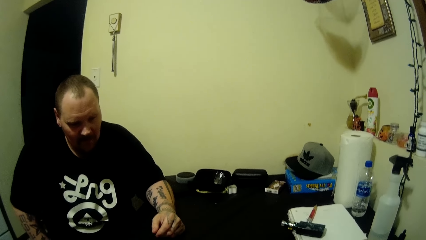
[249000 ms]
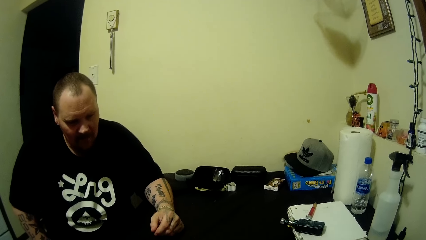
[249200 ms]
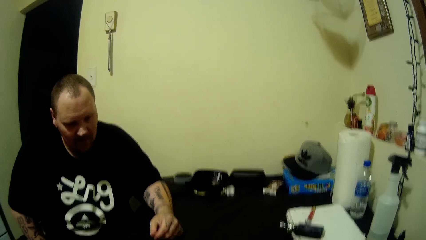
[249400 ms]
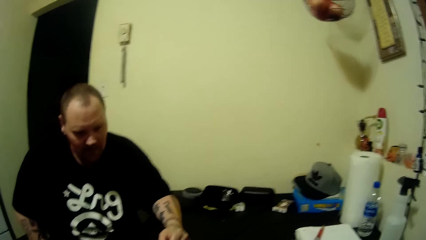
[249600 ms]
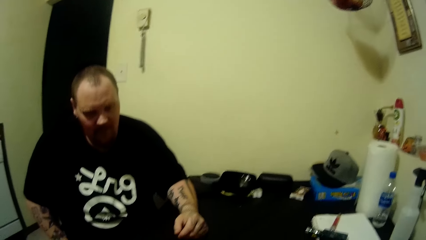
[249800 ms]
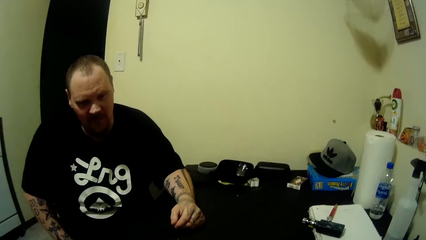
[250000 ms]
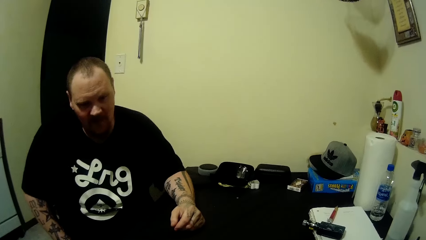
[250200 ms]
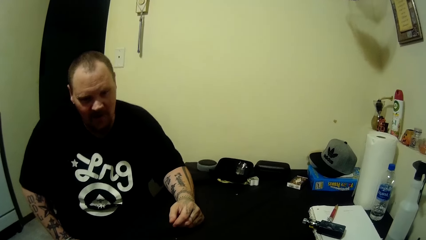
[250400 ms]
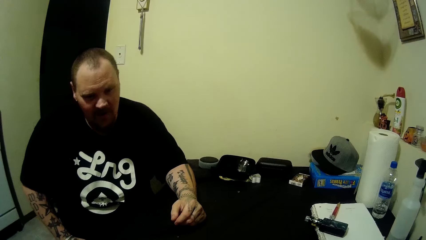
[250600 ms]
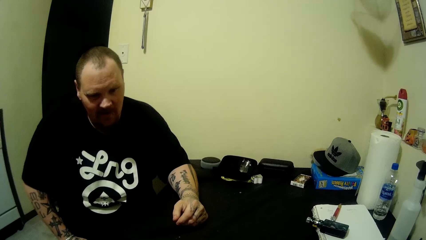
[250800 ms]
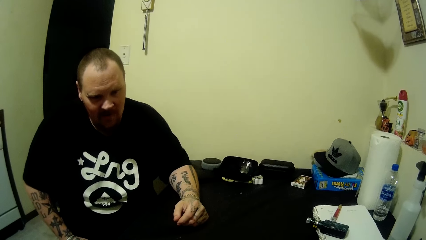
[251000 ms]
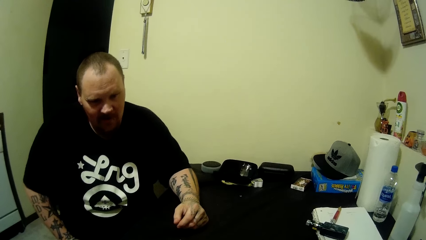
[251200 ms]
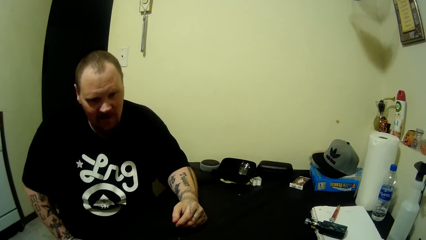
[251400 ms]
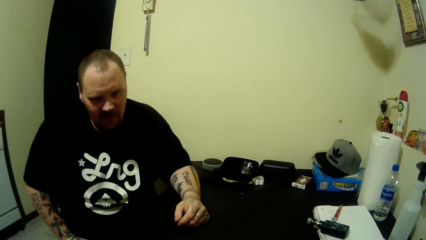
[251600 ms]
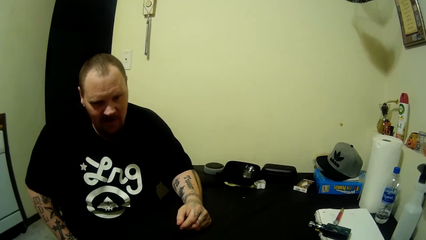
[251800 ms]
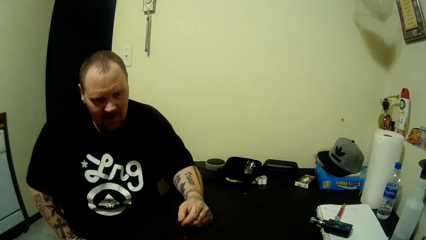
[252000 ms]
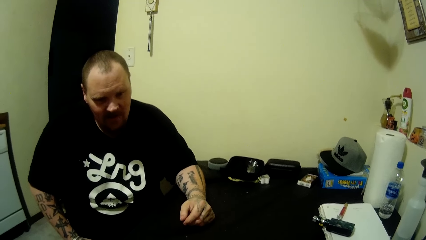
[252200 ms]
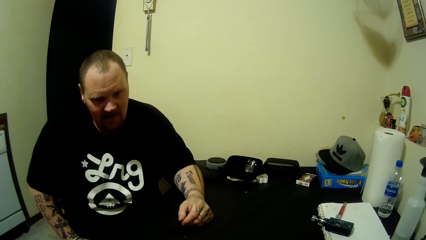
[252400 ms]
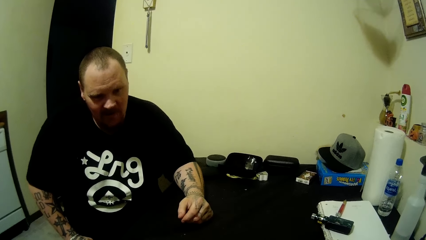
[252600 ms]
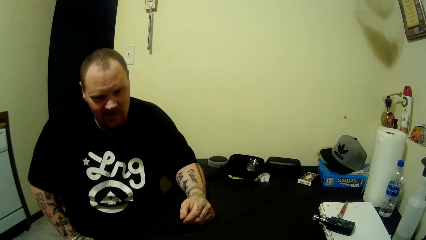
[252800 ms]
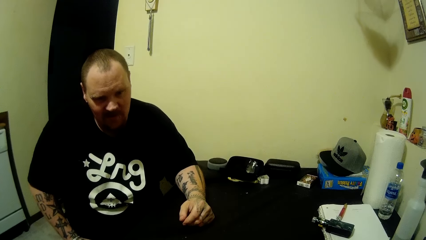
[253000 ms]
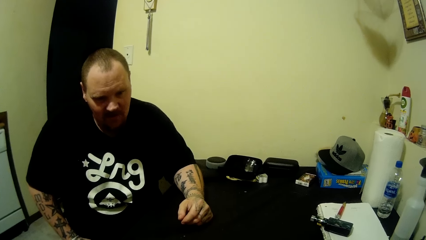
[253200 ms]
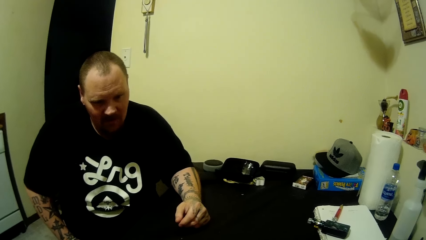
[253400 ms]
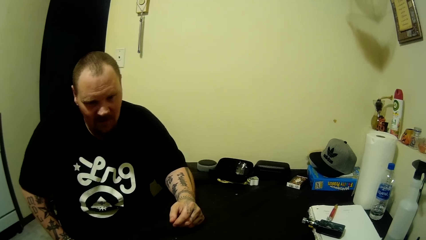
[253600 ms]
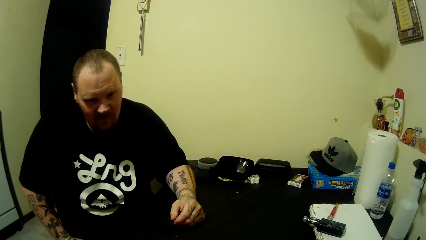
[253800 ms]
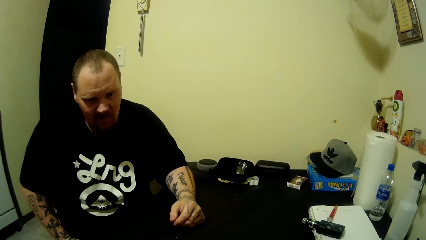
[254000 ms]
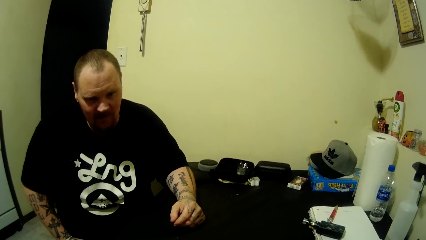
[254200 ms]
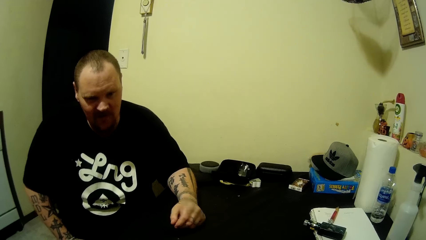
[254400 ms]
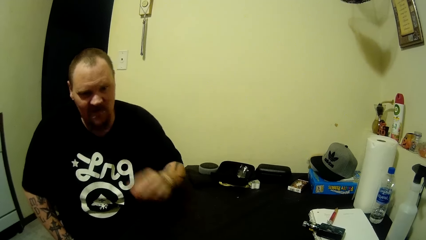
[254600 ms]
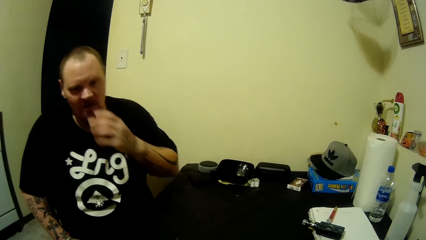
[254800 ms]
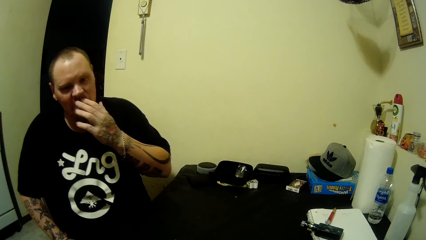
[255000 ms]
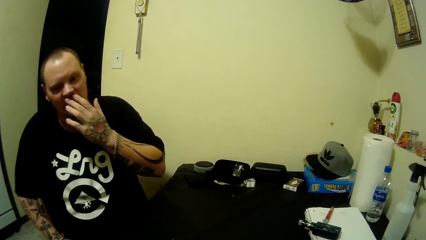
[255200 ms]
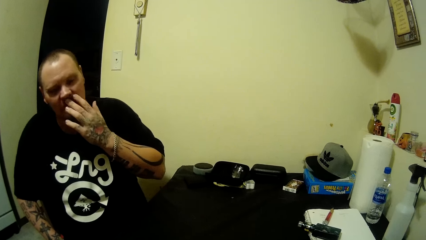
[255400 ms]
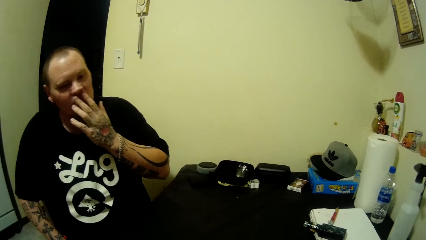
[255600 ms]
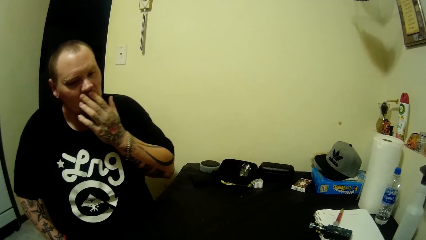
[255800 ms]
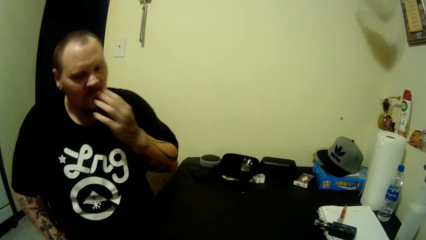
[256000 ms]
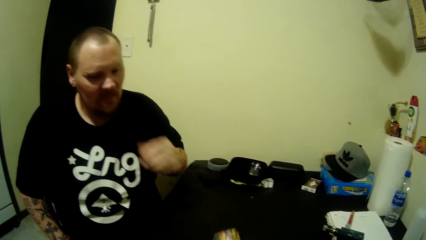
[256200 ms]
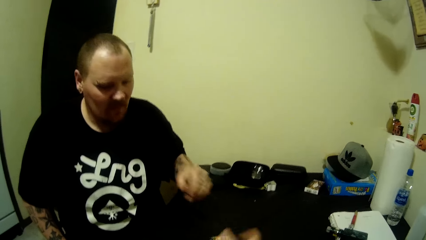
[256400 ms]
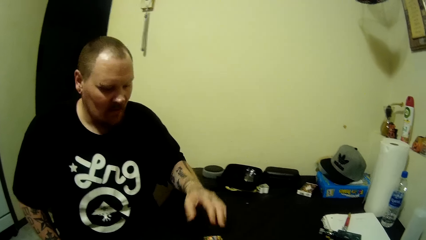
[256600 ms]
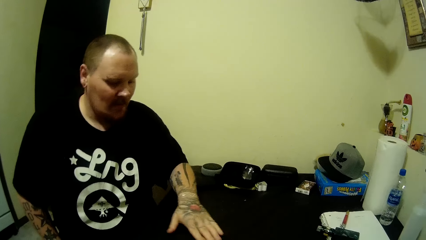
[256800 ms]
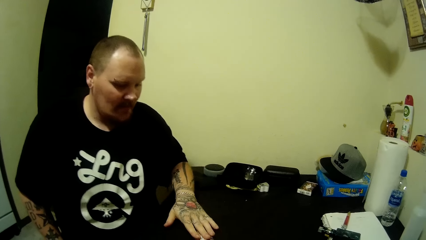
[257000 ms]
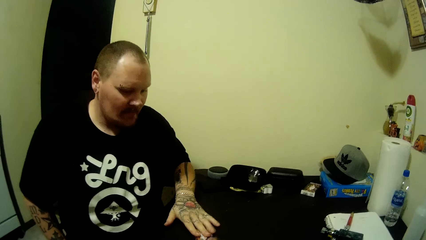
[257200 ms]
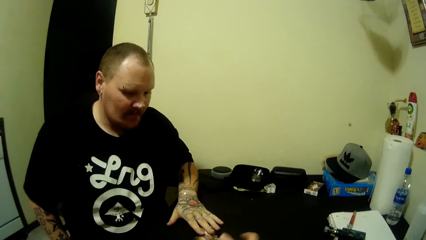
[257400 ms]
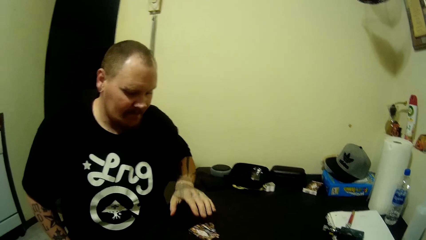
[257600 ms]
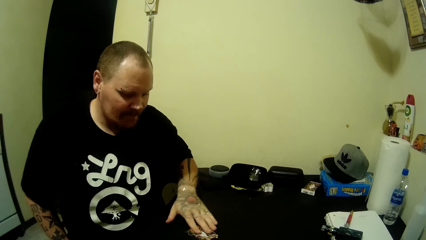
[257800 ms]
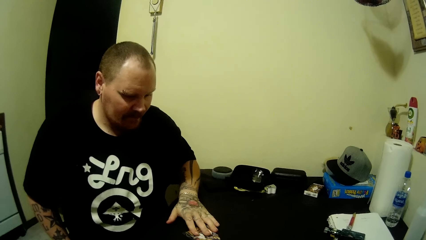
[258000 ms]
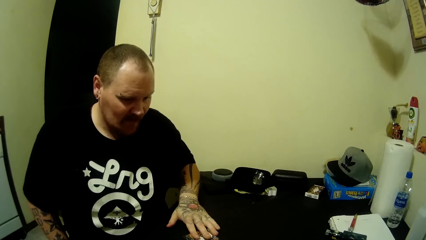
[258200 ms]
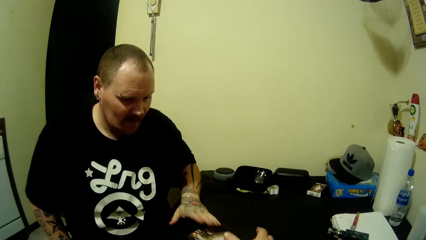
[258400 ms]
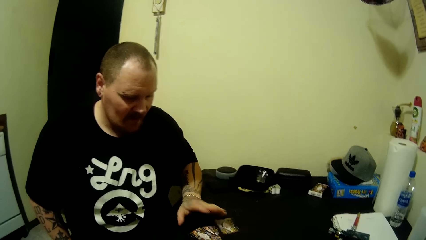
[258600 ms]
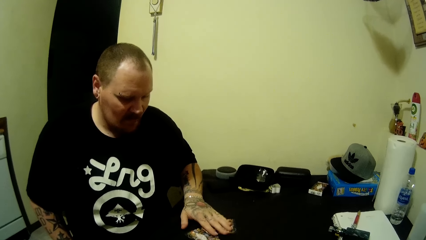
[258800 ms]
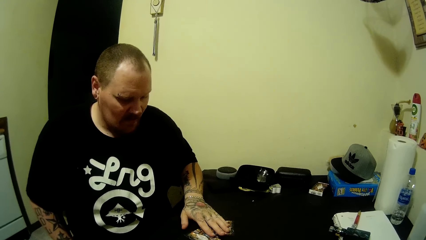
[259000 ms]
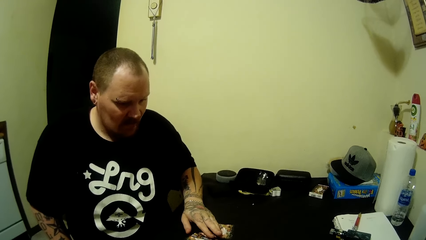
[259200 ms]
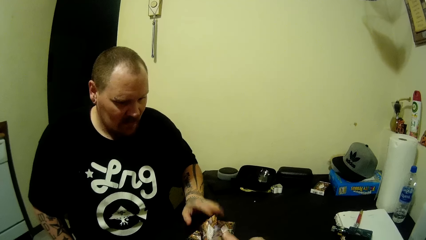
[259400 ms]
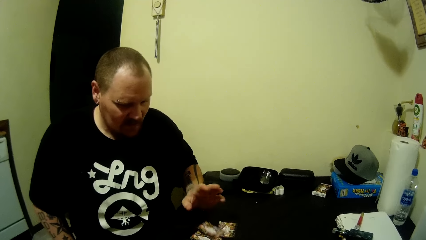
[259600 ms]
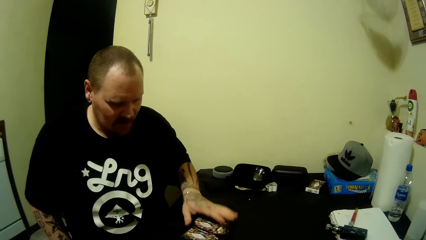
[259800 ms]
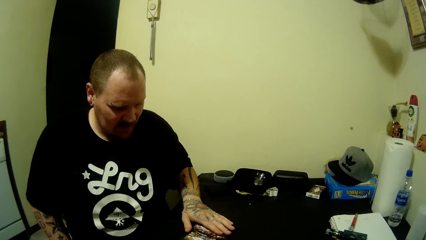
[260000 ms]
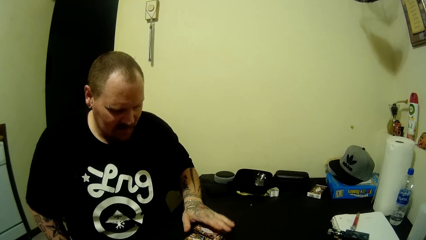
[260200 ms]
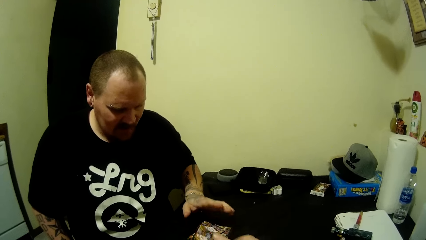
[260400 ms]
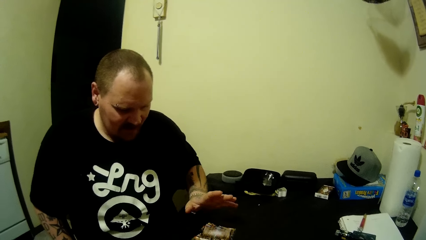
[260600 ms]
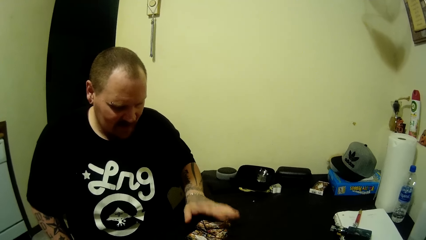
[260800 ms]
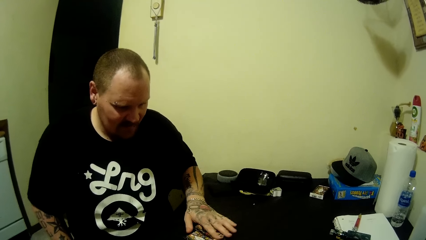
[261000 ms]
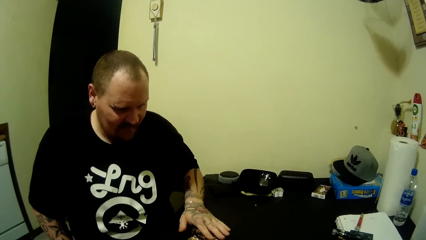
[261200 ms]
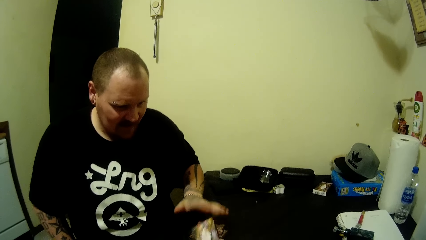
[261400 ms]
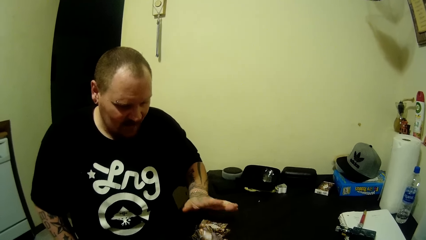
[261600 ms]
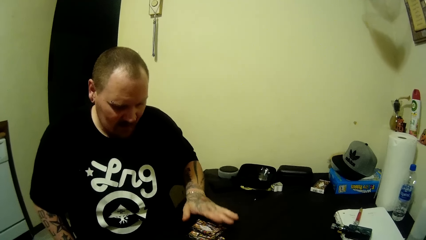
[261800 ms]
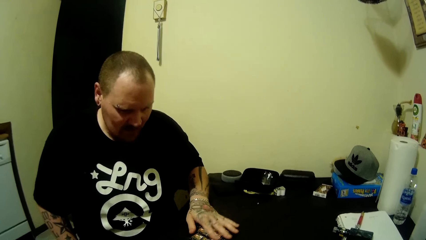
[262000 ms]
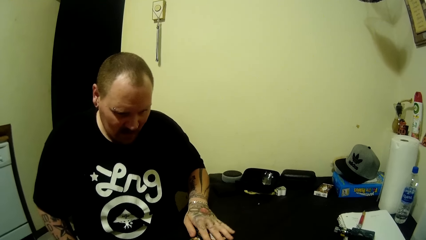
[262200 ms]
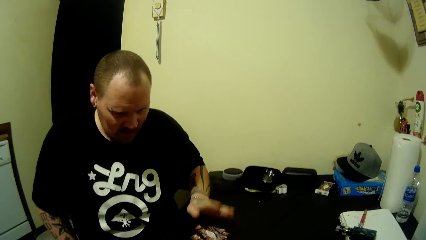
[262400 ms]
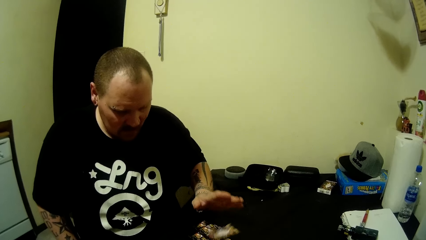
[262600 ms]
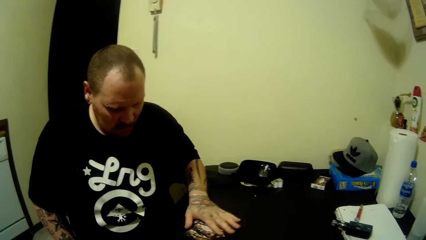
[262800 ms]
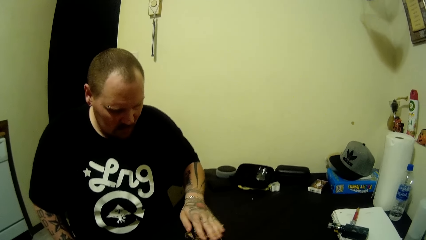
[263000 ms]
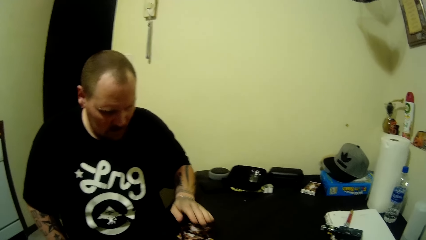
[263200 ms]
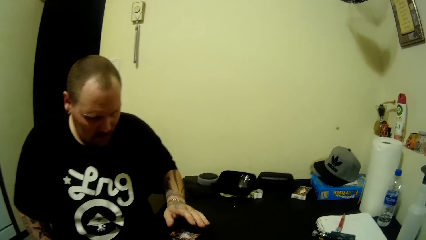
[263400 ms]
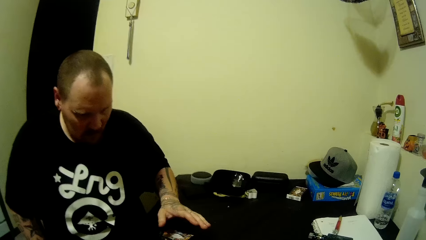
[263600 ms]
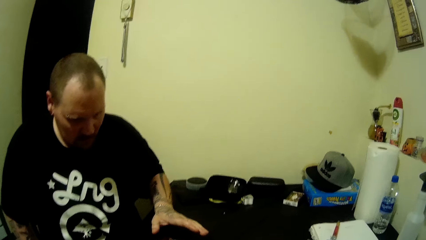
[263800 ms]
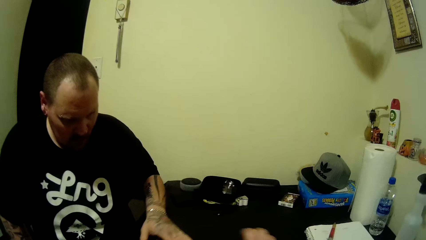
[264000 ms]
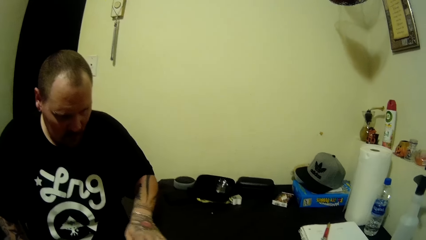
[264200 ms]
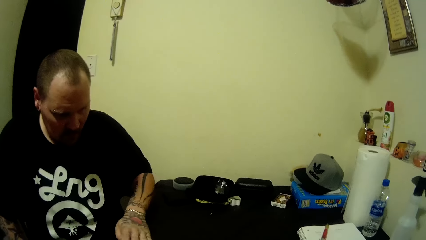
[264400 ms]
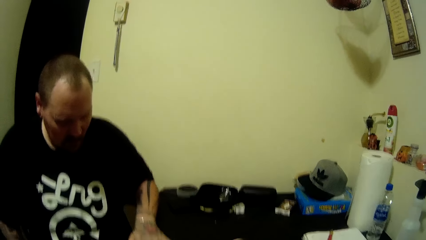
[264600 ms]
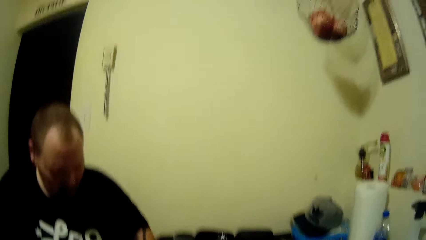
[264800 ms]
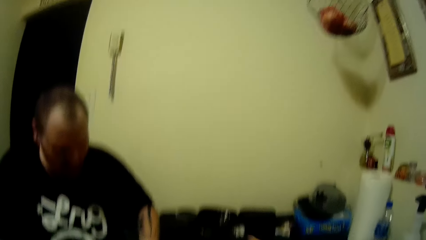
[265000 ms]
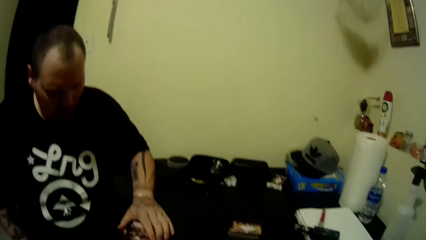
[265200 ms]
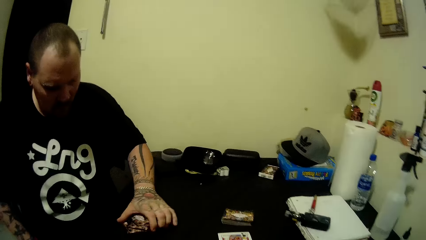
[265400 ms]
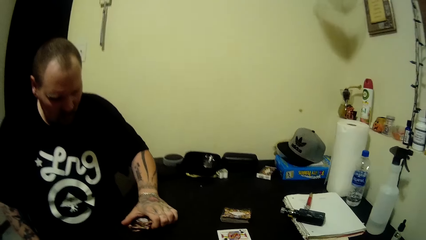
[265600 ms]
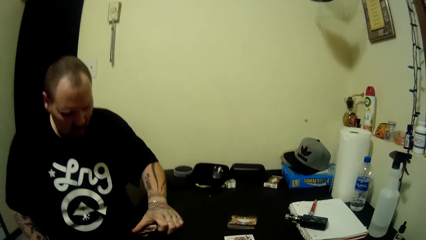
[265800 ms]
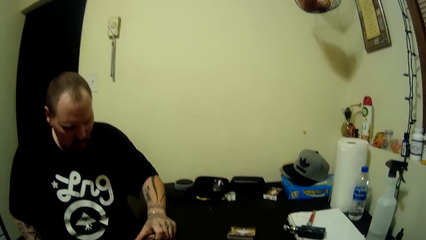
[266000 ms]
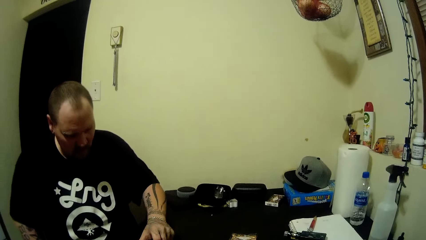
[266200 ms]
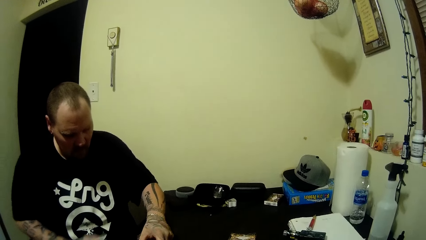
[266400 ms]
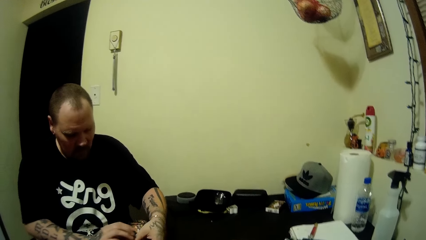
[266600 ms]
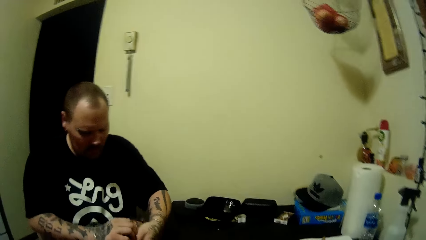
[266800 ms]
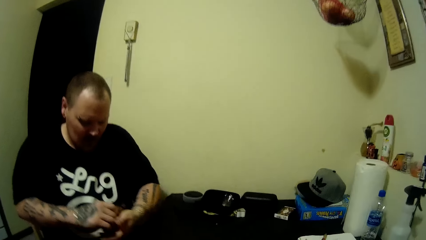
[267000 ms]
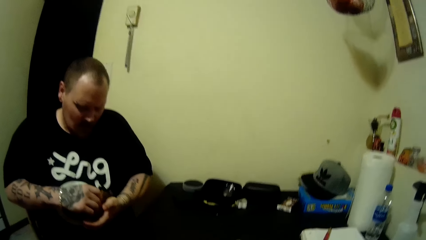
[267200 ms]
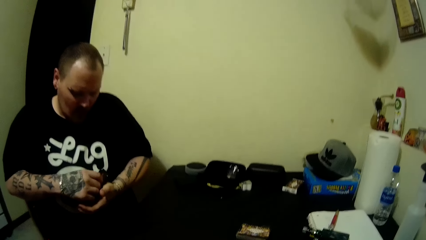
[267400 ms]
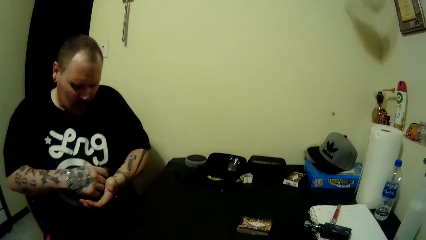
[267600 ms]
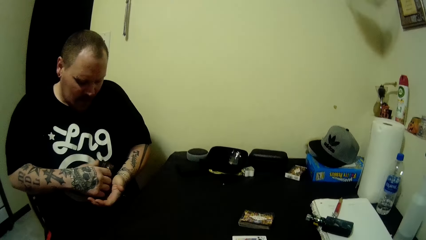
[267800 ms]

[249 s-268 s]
A man wipes his mouth. The man touches some card on the table. He picks up the card. He carries the card from the table.
